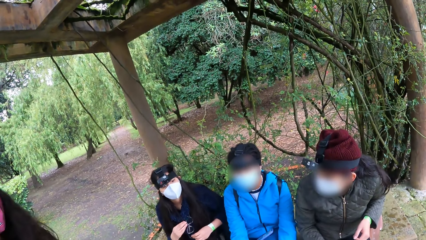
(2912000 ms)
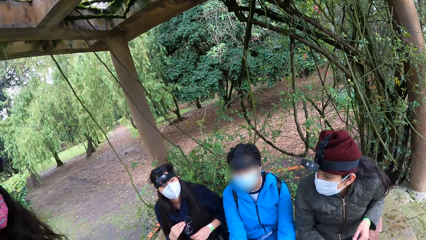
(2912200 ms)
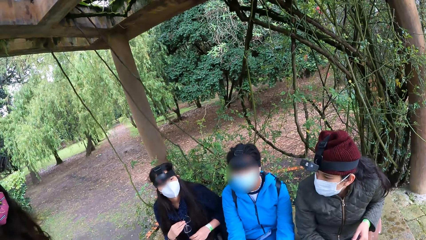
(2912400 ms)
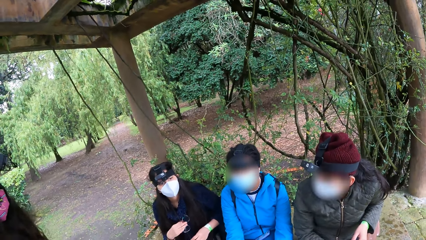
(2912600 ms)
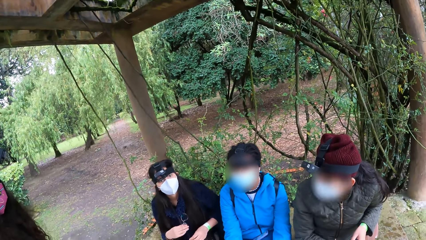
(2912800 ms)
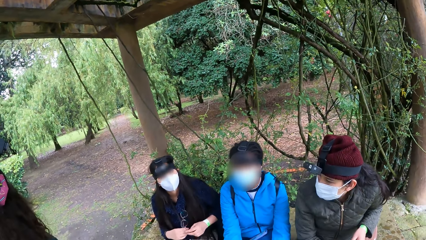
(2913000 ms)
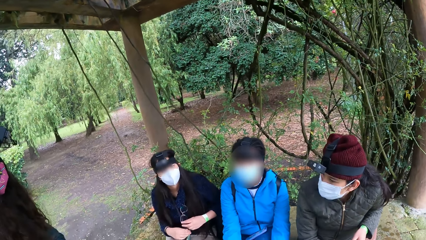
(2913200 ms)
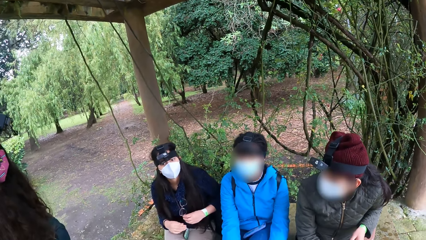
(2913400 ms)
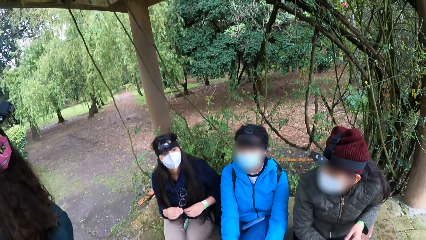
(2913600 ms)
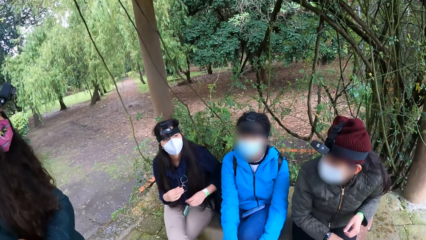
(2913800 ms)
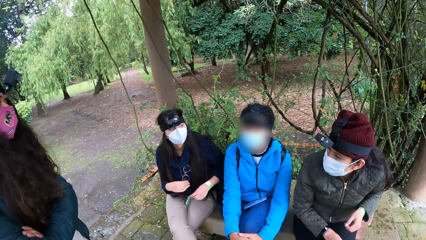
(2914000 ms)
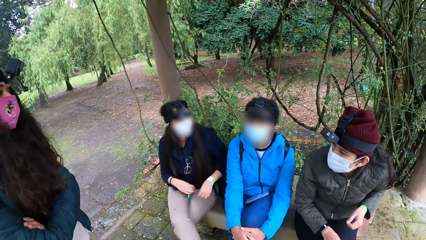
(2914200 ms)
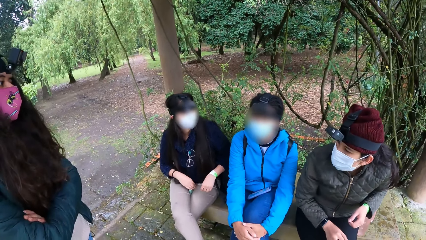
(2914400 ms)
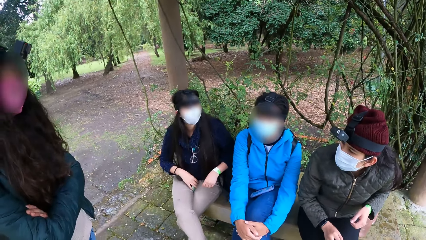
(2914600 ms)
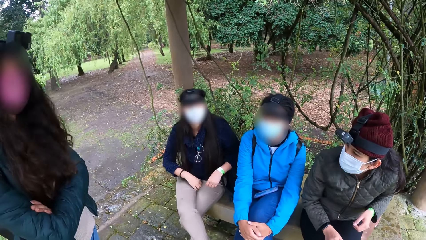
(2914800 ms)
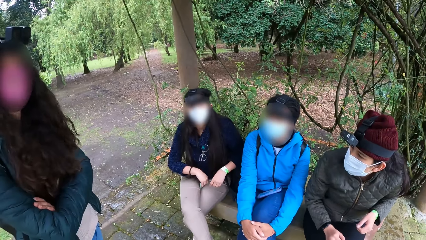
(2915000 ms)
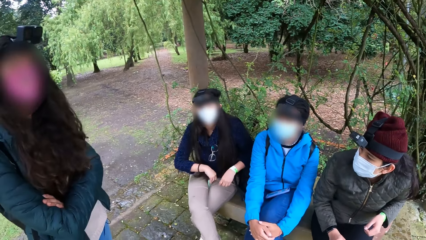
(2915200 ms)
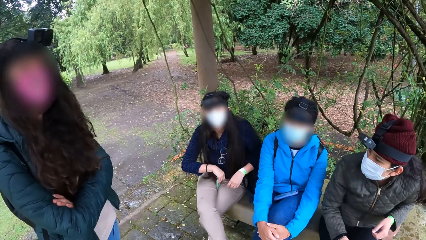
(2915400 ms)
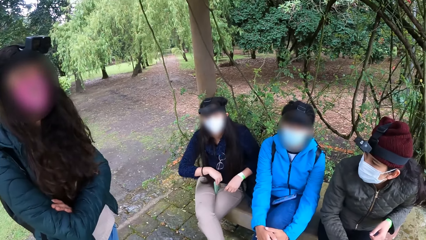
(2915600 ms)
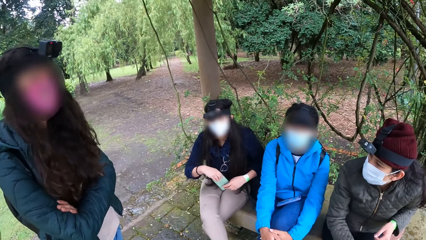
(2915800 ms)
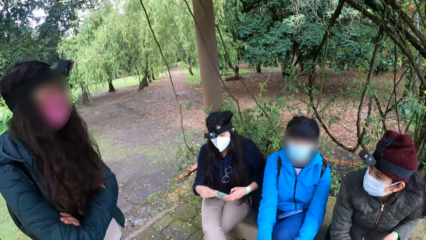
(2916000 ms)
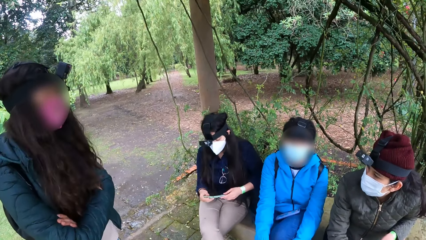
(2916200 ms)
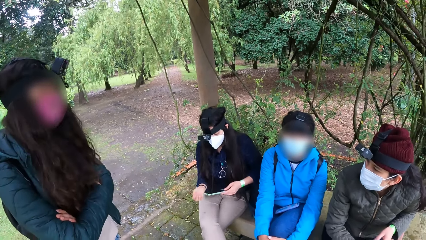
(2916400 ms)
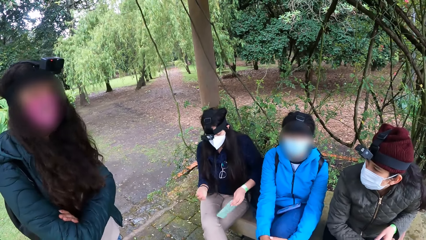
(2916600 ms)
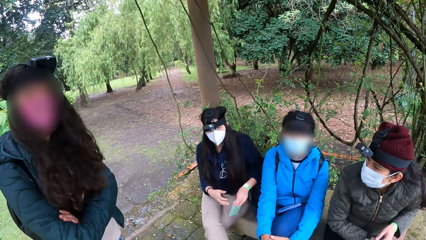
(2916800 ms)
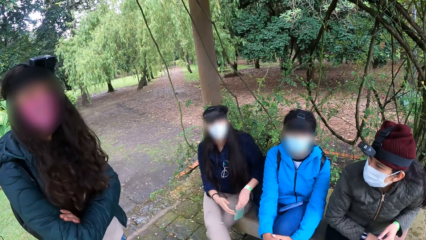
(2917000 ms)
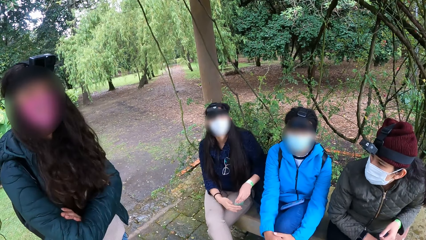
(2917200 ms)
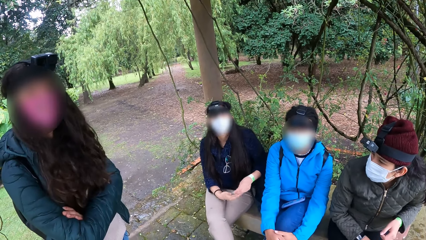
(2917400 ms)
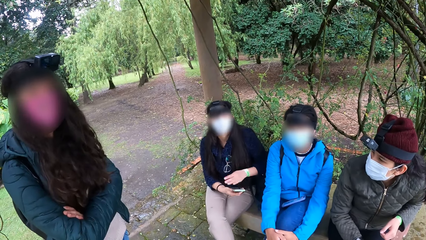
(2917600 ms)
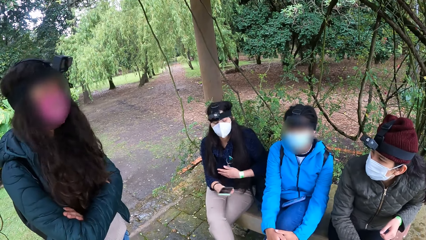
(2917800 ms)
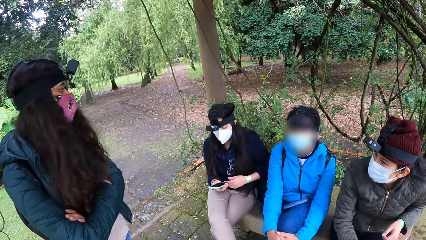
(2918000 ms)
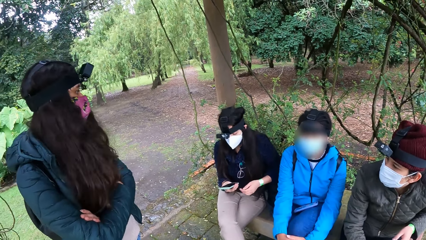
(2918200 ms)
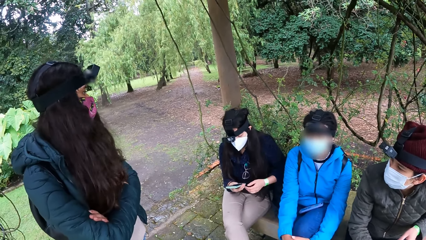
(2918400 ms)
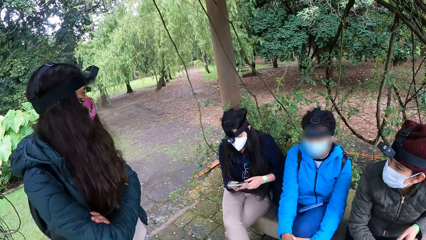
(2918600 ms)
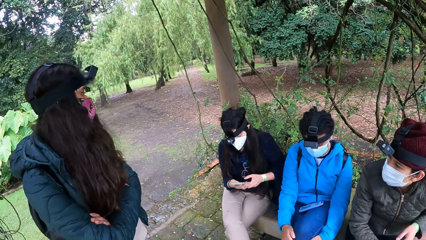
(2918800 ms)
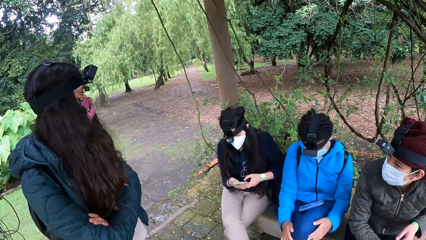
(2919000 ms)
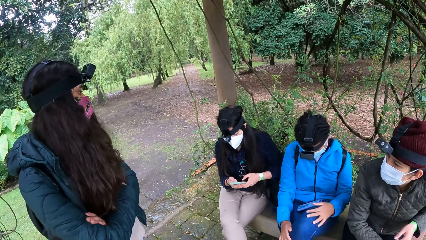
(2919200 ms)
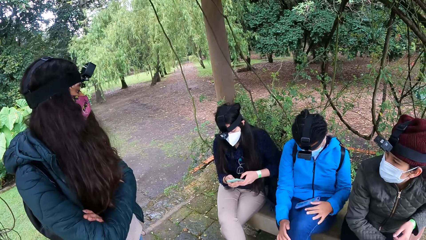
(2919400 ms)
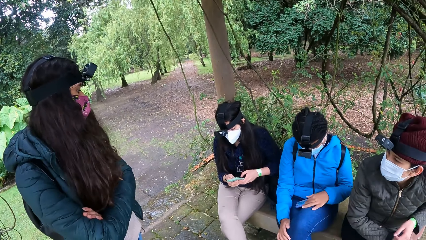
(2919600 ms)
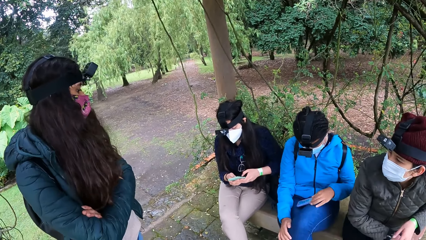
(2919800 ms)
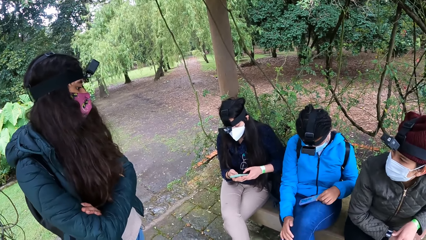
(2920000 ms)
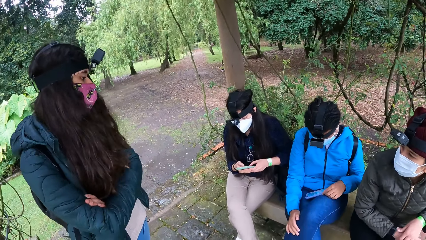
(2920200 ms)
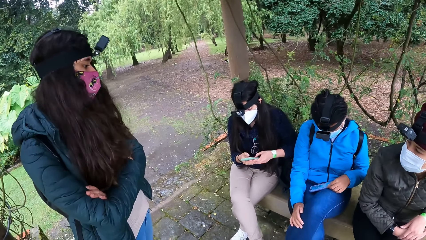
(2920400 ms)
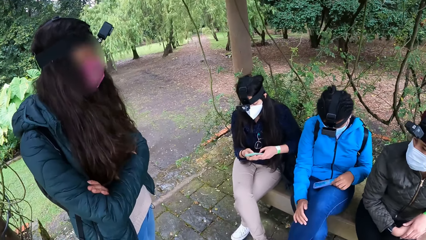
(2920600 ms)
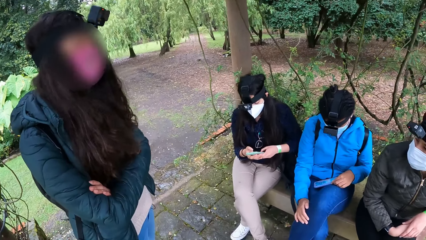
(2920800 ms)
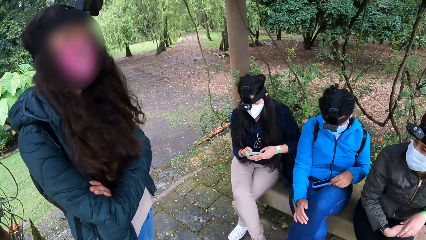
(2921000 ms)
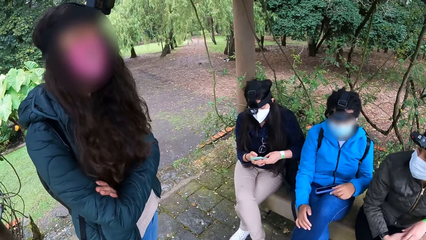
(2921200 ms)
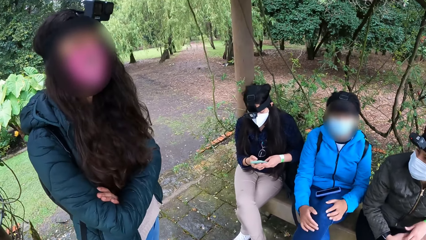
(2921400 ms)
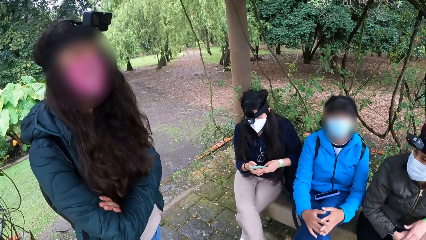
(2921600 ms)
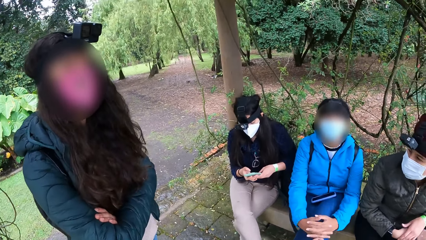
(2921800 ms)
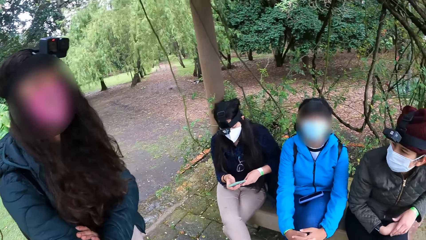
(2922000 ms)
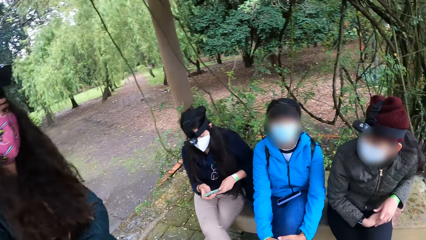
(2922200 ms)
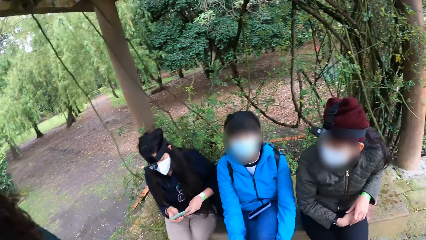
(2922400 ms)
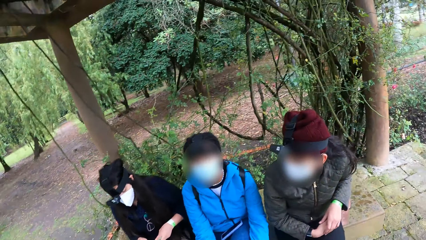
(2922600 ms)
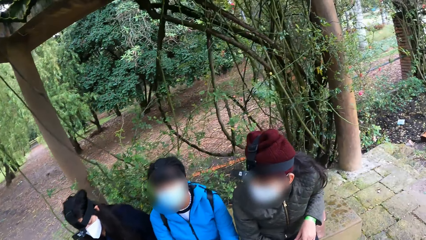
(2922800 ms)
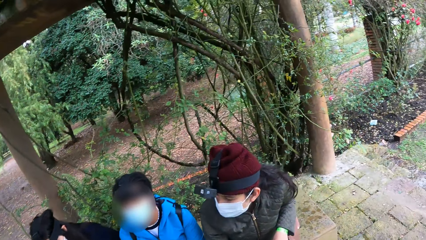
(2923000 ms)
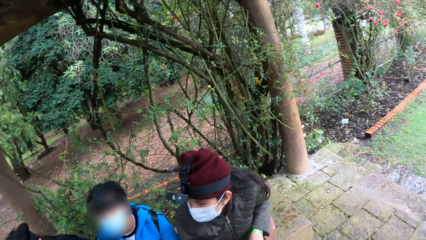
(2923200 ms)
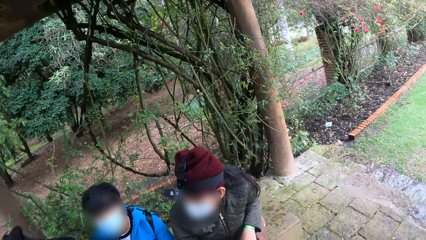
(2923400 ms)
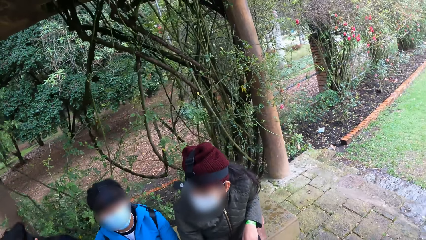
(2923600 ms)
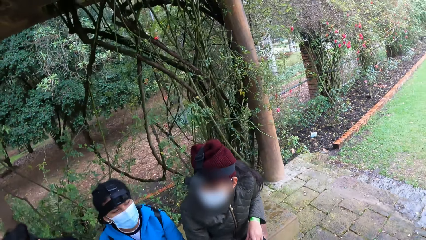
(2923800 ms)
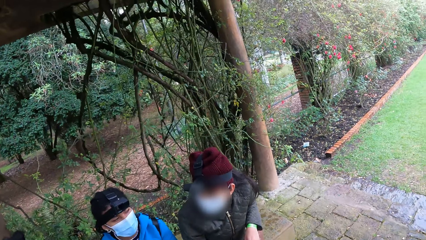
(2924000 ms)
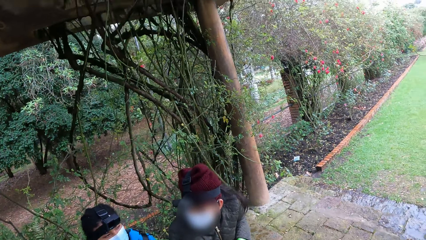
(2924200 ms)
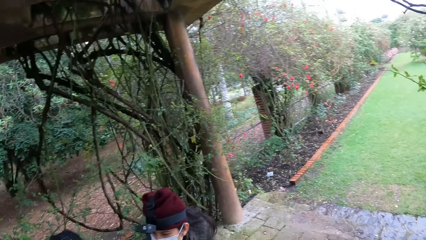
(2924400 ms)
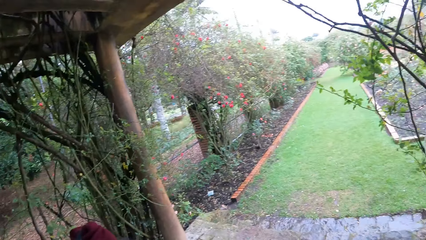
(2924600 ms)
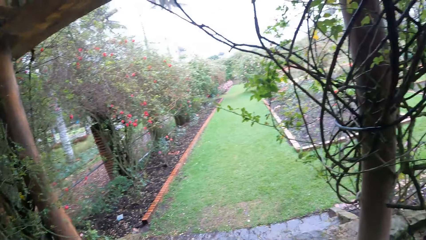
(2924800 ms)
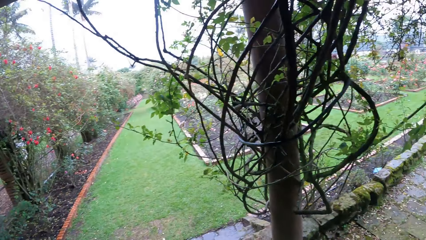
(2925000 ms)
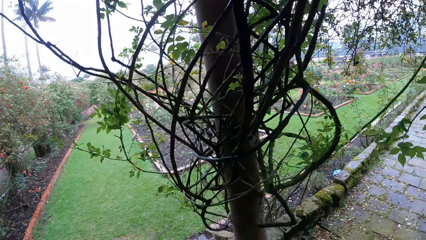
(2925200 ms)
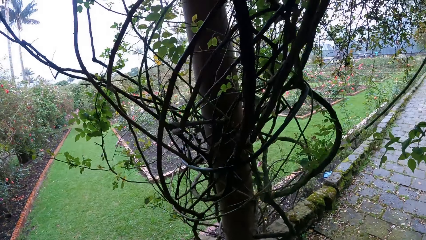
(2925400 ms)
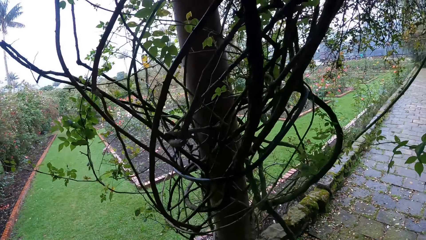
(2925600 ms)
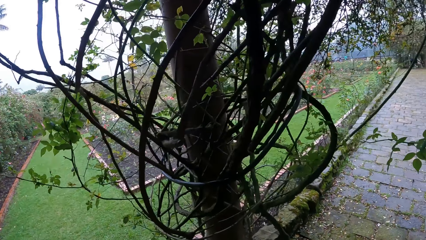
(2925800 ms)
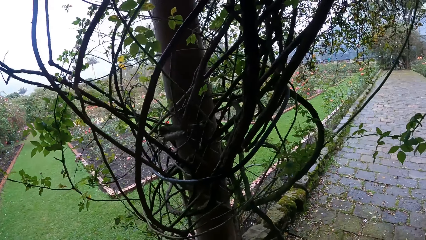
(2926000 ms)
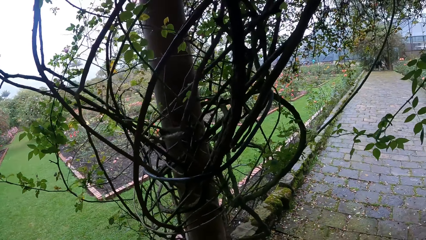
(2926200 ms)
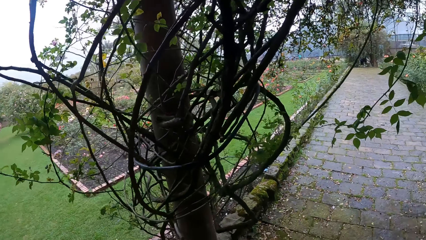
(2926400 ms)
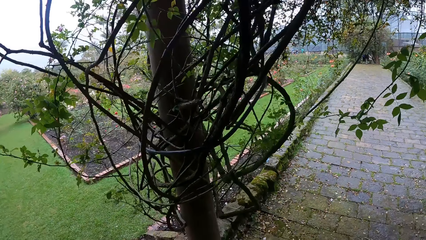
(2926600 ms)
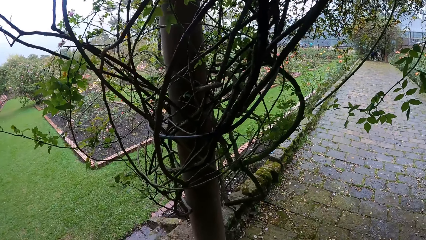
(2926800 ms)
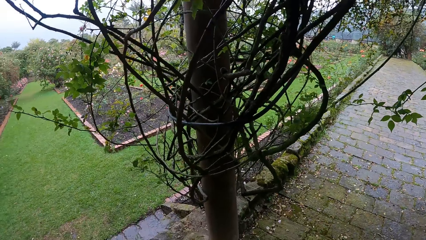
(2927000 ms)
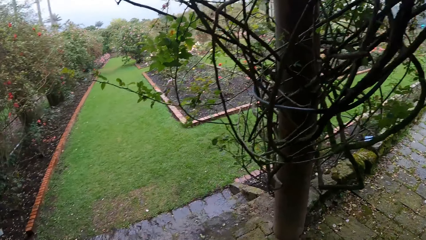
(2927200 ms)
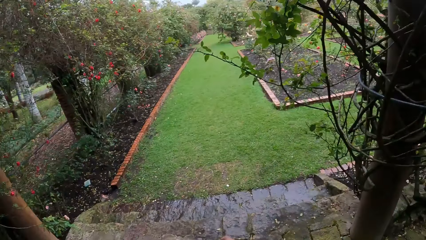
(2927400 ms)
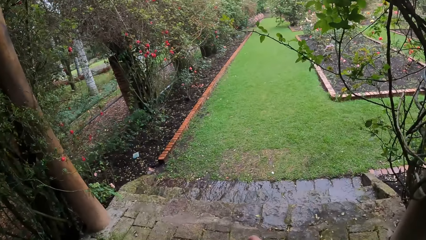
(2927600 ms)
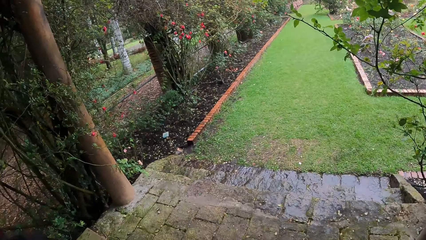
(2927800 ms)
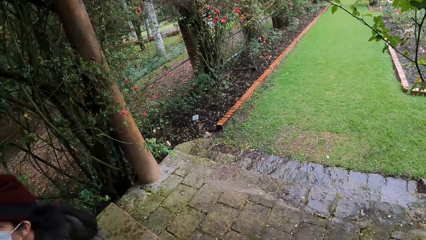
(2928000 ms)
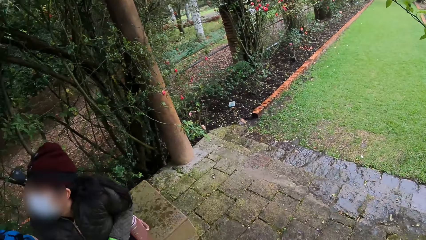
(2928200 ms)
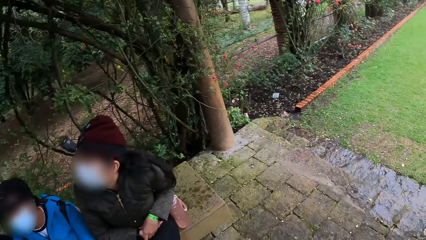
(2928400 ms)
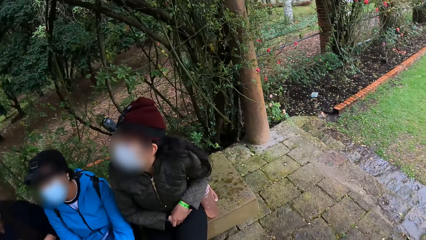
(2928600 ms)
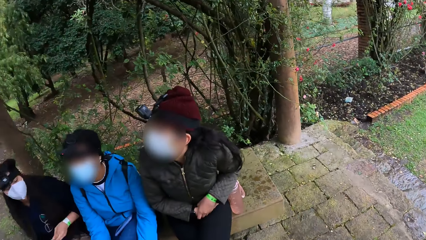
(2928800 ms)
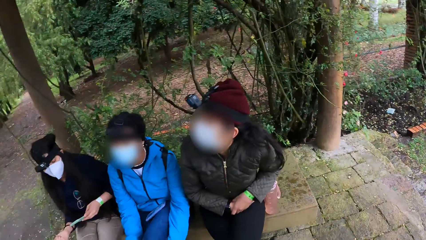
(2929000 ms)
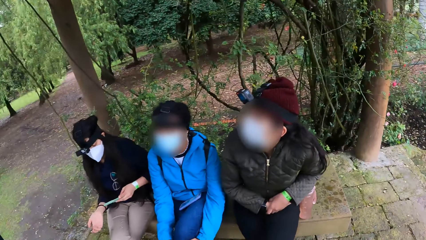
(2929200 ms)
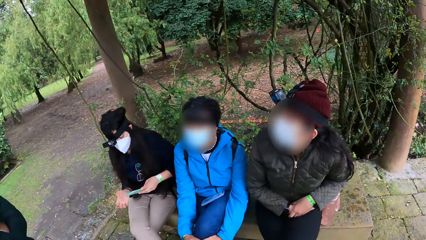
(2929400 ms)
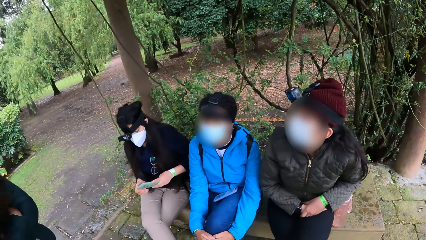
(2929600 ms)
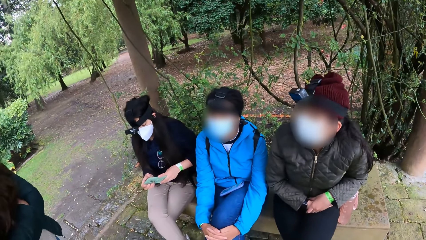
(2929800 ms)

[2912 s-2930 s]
A woman picks up a phone from her lap with her right hand. She holds the phone with both hands. She holds the phone with her left hand. She passes the phone from her left hand to her right hand. She operates the phone with both hands. Another woman touches a phone on her lap with her left hand and operates the phone on her lap with her left hand. The camera wearer looks around.
